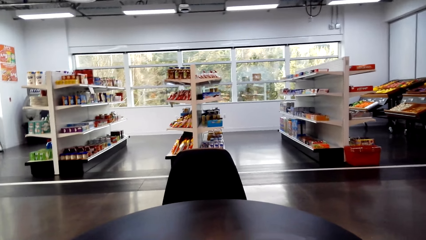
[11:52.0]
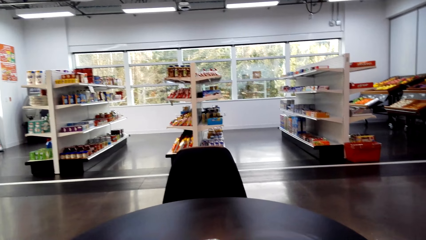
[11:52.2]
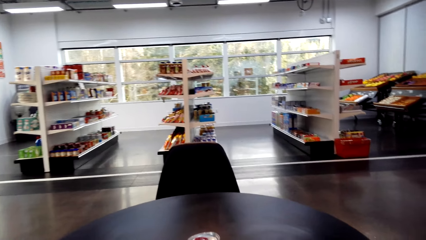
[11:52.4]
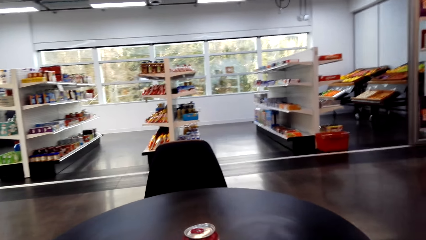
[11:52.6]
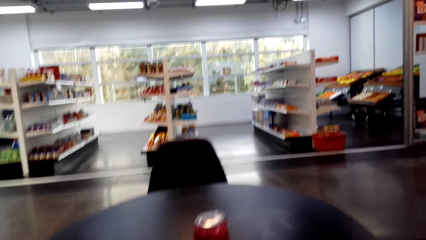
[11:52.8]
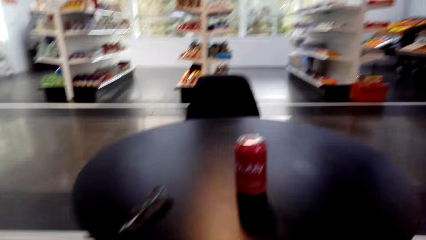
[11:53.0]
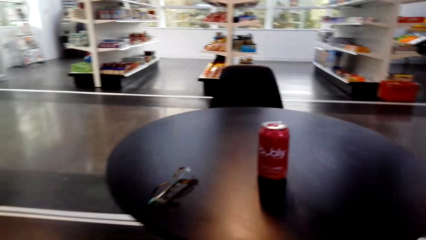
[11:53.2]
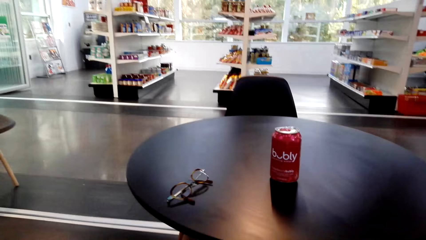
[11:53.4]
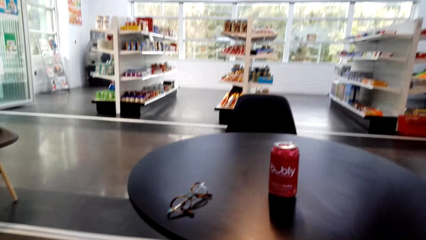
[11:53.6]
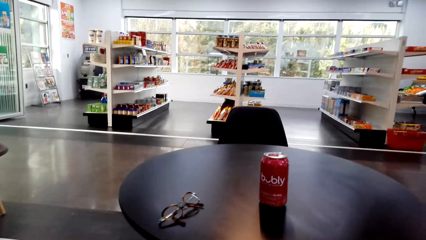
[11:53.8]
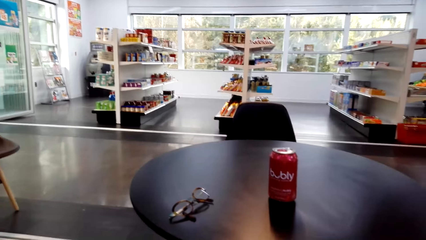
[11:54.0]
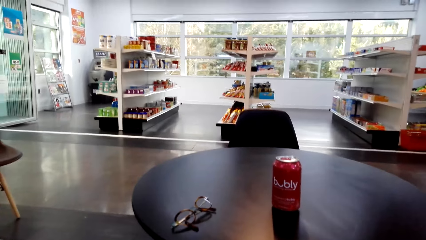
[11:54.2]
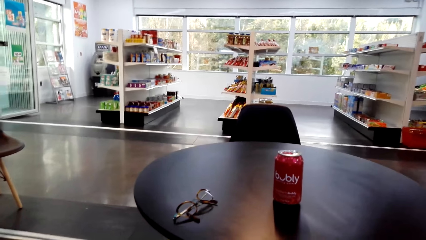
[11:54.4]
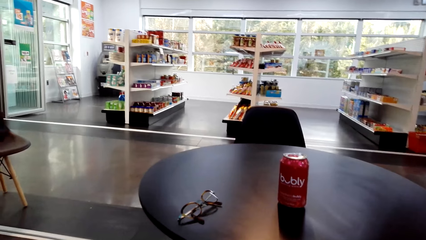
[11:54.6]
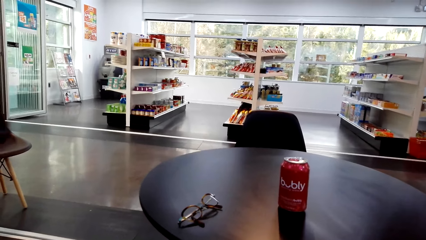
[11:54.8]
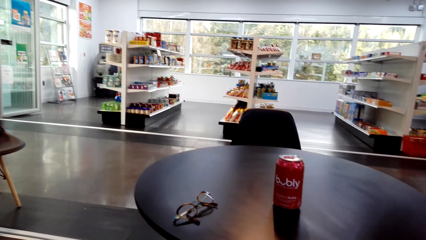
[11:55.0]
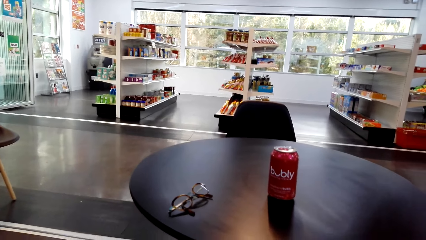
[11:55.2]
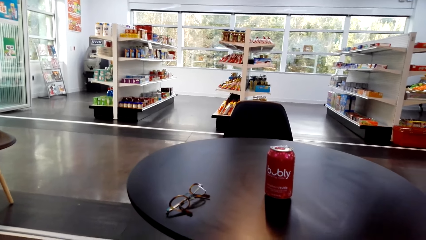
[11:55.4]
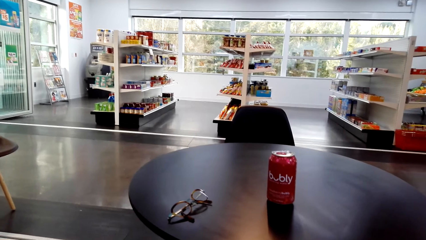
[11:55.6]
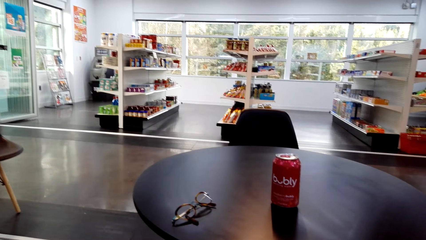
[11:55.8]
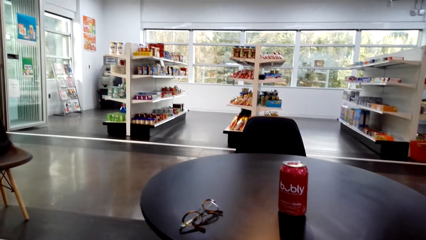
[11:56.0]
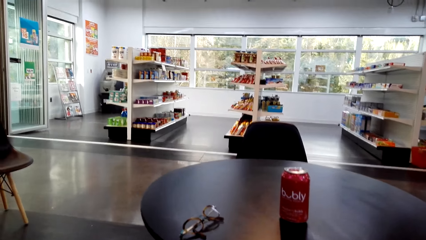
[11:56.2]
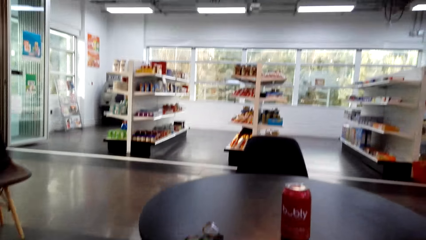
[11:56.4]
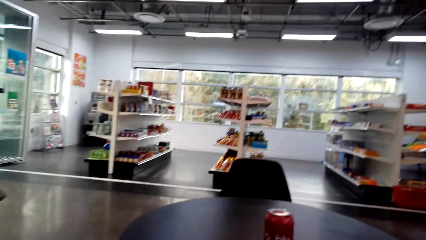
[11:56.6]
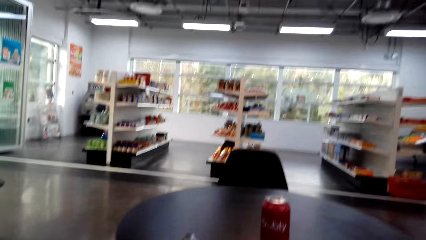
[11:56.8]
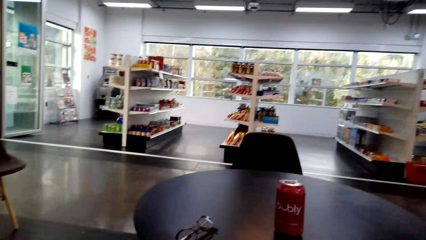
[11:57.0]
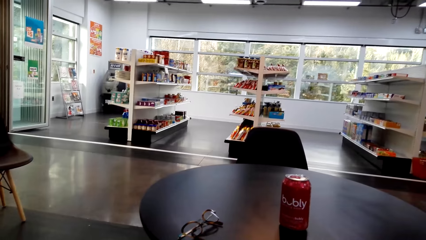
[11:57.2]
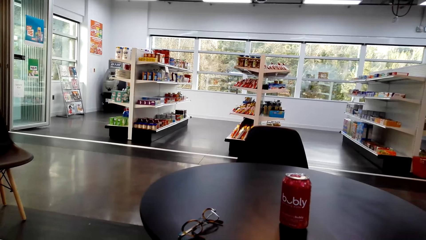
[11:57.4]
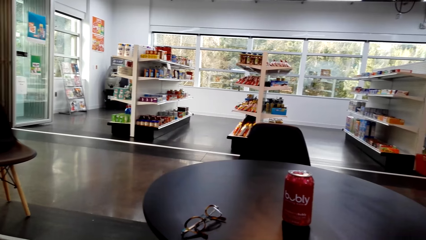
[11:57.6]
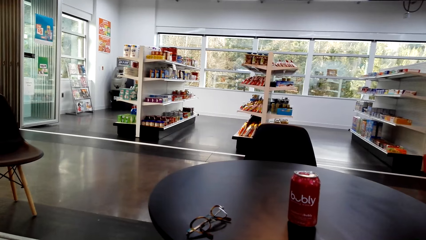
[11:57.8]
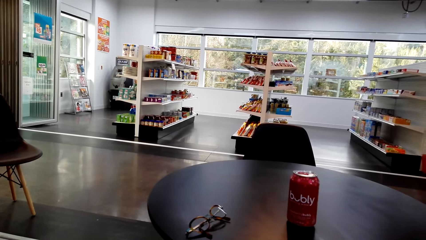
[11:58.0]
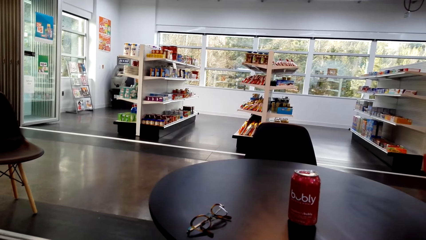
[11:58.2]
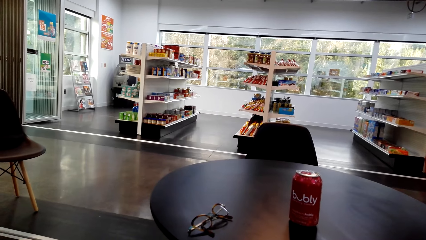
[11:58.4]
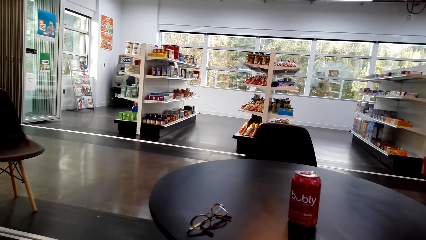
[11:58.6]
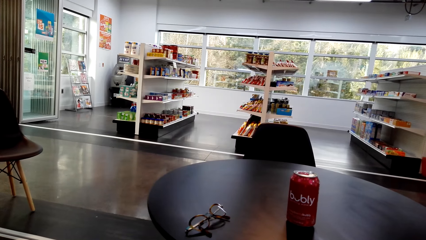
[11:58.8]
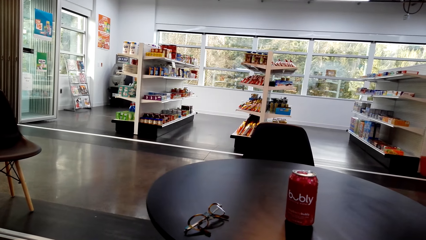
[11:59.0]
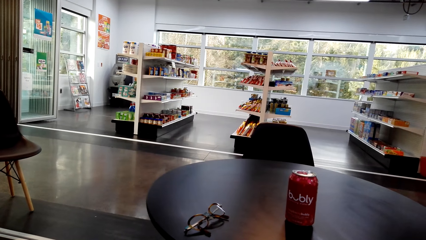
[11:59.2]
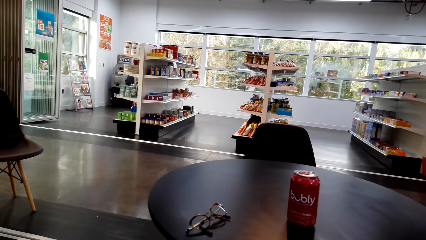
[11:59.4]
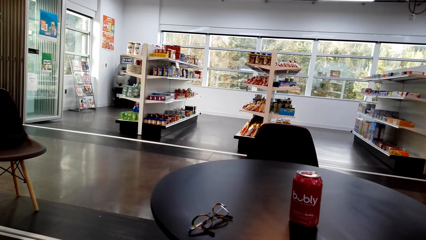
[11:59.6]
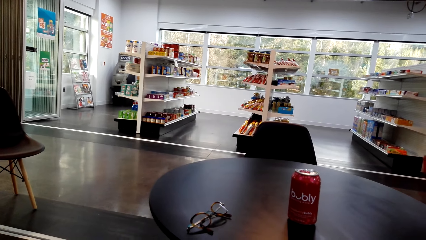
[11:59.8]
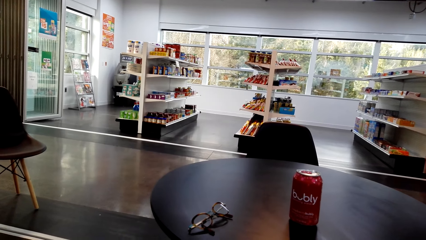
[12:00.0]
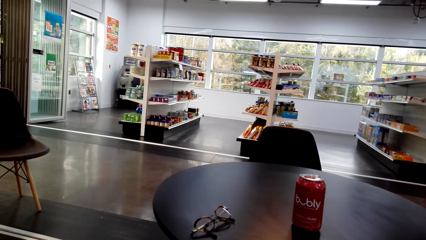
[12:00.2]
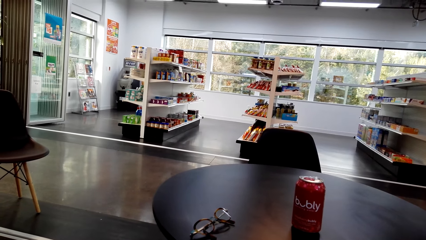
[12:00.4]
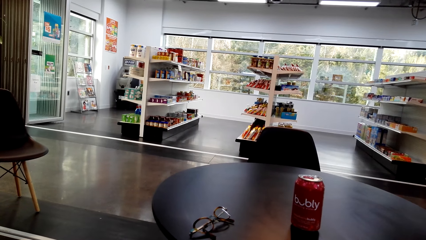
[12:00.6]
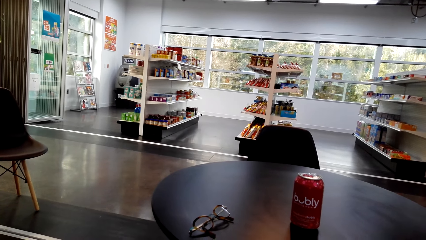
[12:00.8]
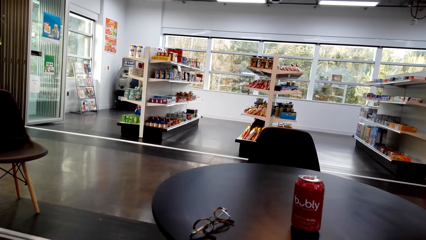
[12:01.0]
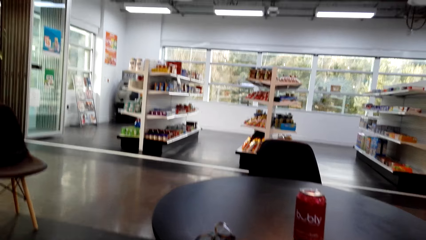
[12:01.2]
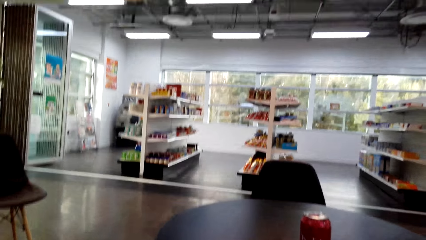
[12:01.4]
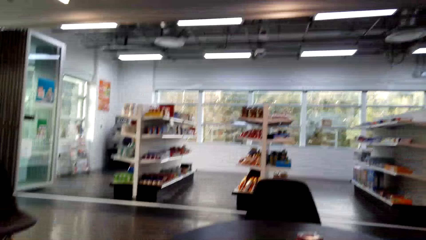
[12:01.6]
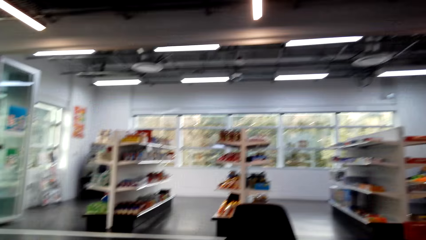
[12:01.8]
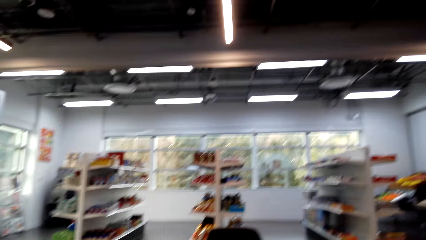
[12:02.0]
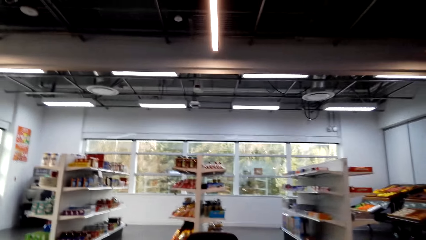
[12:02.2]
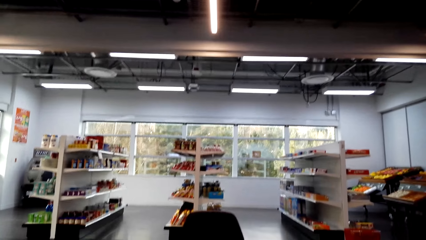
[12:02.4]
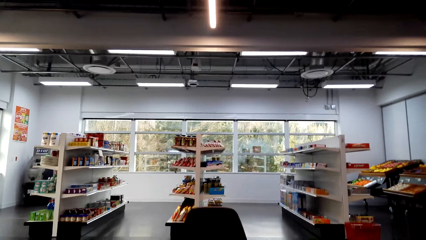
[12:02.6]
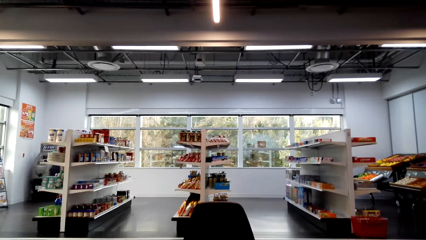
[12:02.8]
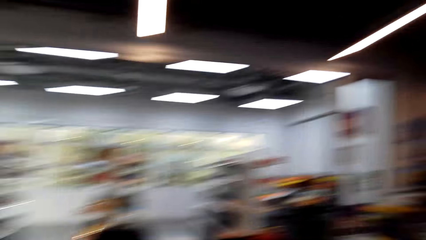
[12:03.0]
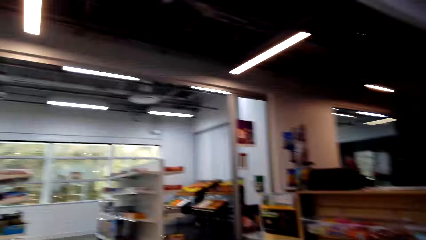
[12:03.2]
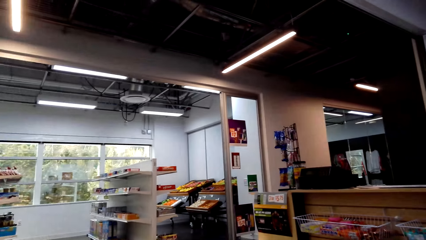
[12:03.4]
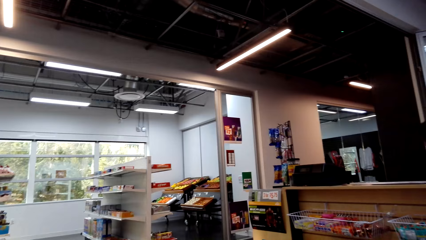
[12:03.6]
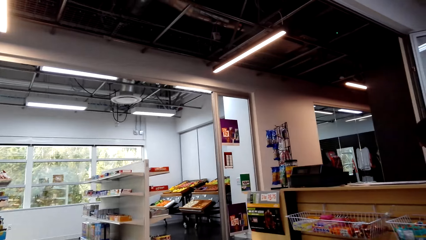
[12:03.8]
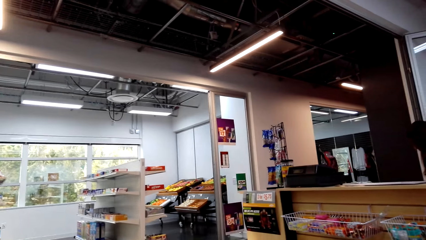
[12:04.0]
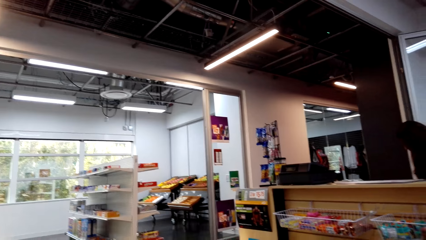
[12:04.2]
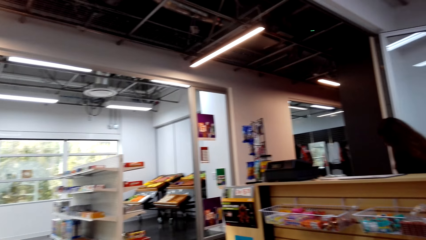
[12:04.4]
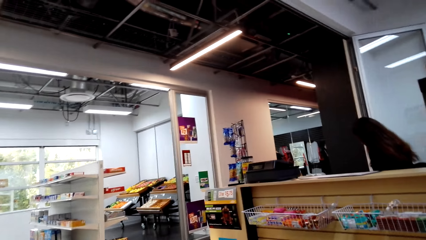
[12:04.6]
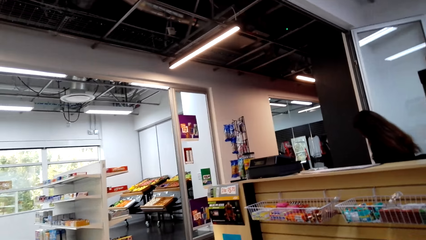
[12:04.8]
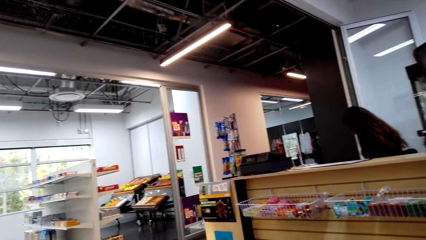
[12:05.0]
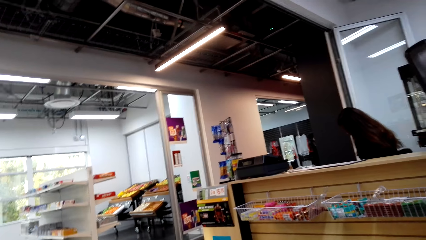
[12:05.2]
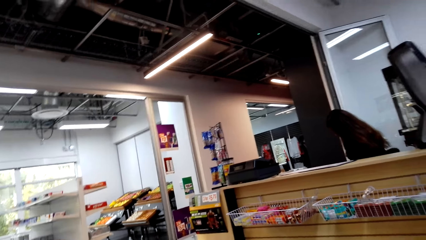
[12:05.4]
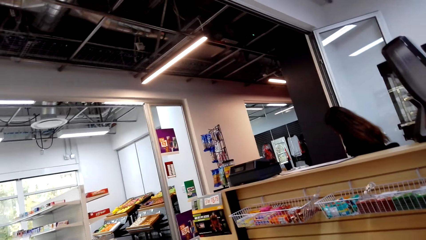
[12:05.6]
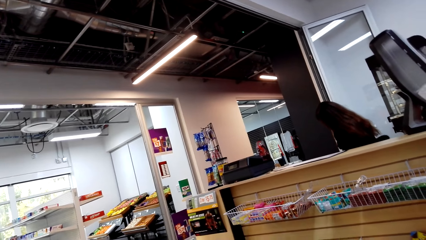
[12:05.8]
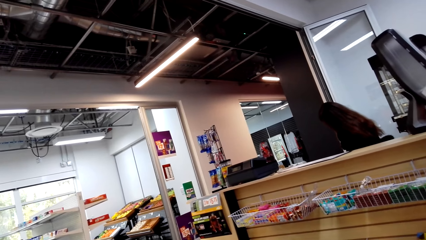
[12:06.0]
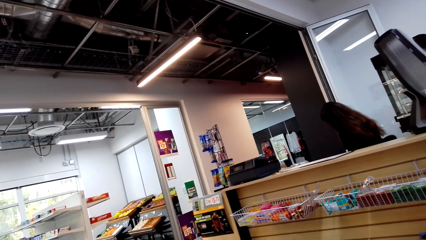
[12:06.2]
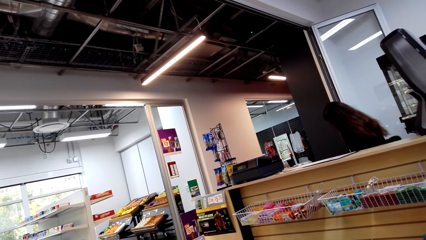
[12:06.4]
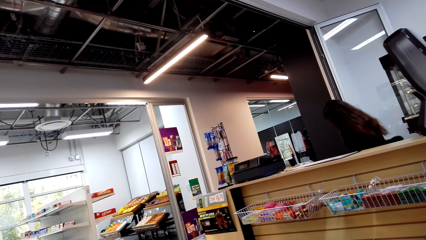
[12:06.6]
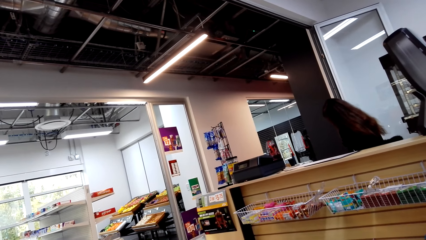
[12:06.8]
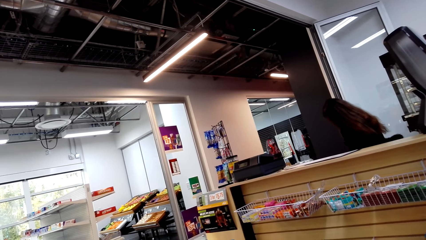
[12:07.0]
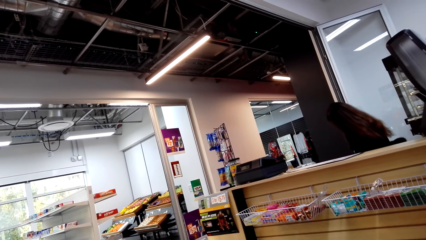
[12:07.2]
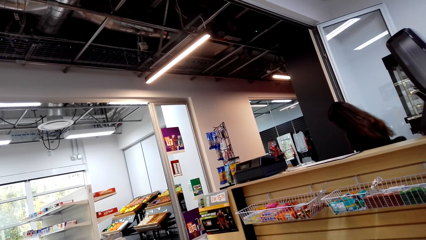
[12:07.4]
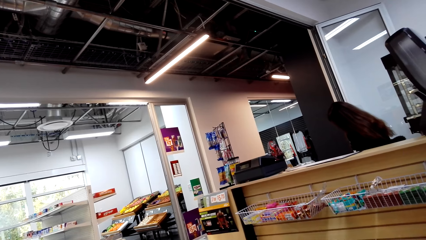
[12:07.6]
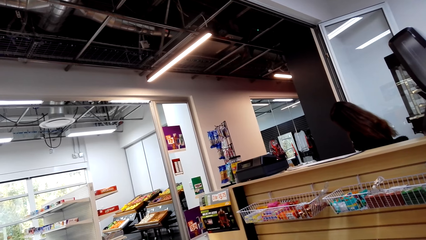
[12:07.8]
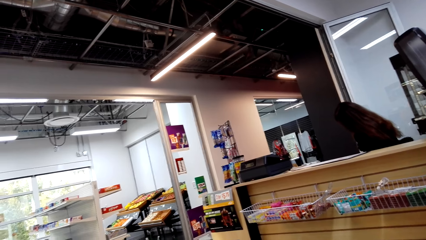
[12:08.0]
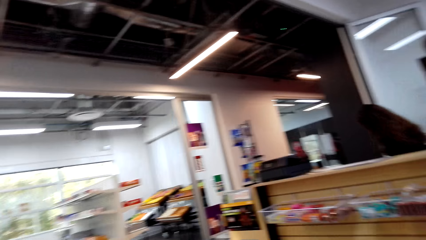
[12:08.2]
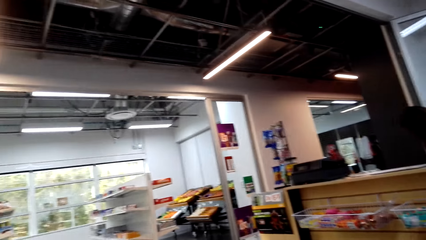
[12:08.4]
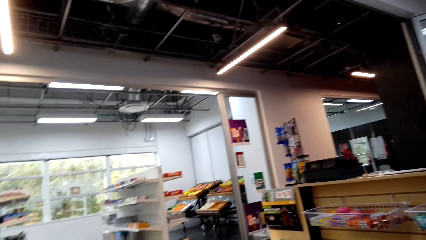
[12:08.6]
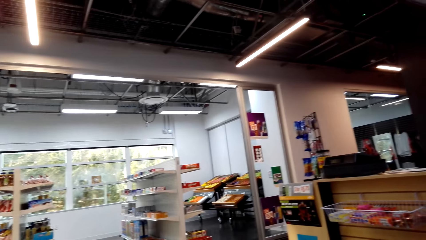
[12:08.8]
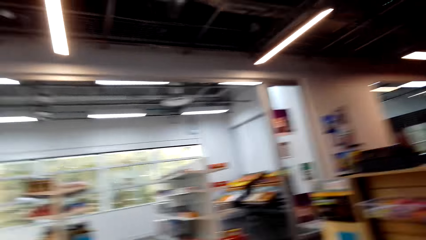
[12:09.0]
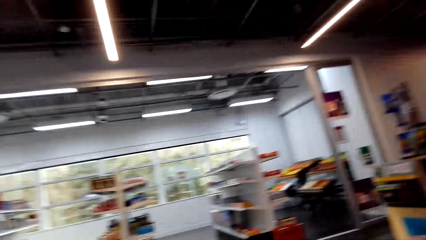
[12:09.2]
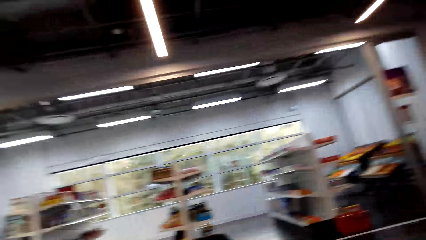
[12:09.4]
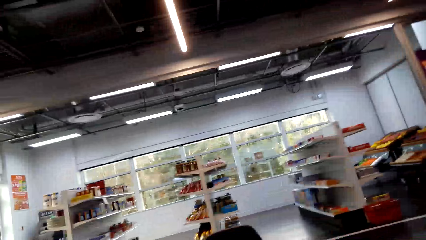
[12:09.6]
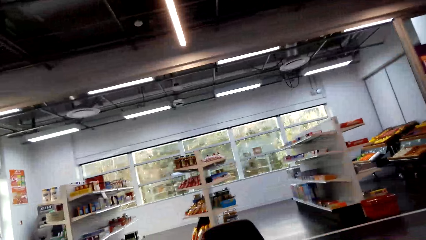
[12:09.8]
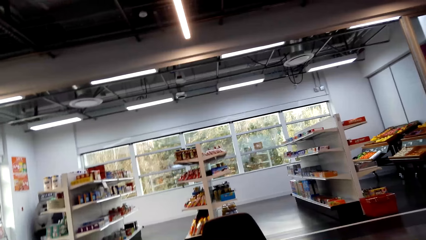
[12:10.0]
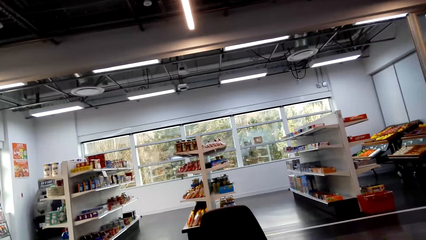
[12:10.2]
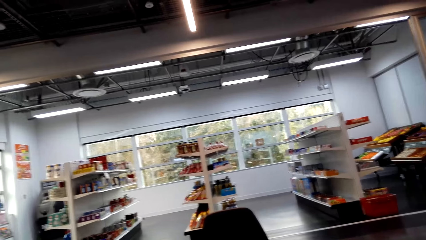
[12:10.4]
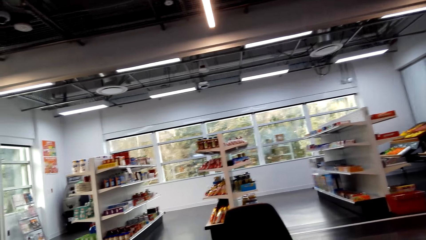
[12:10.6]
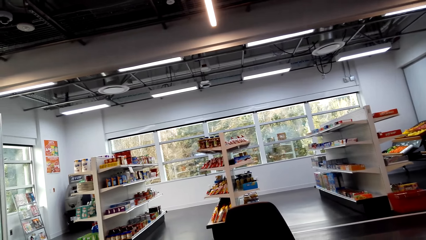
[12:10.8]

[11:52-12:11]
The camera wearer stares at the table. They look around the room. They look around.
